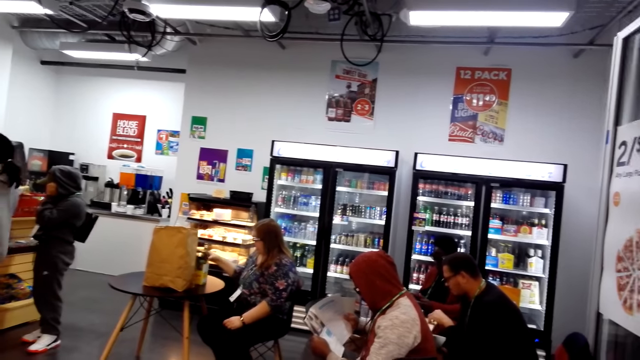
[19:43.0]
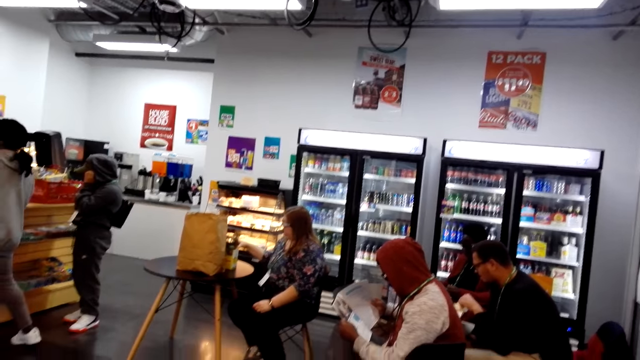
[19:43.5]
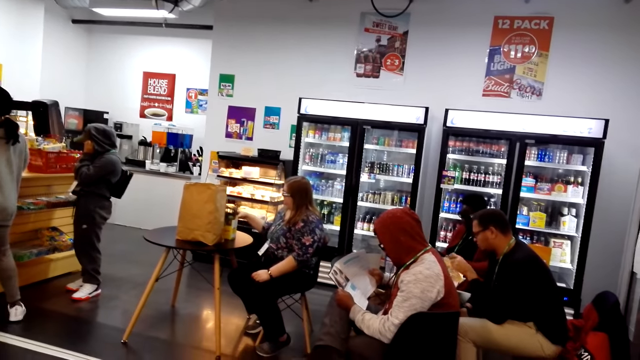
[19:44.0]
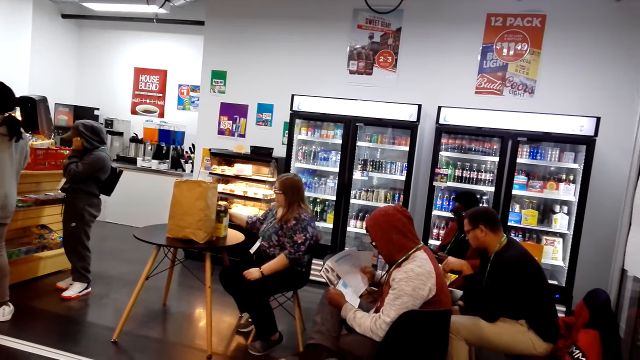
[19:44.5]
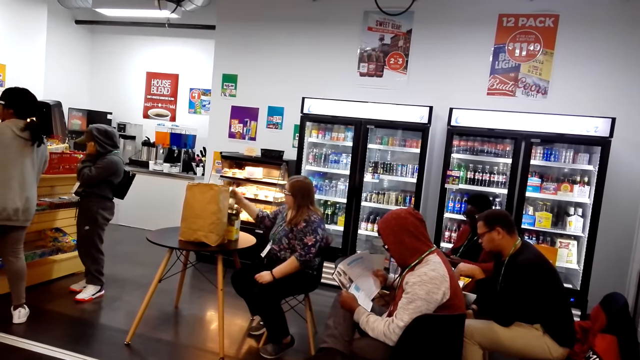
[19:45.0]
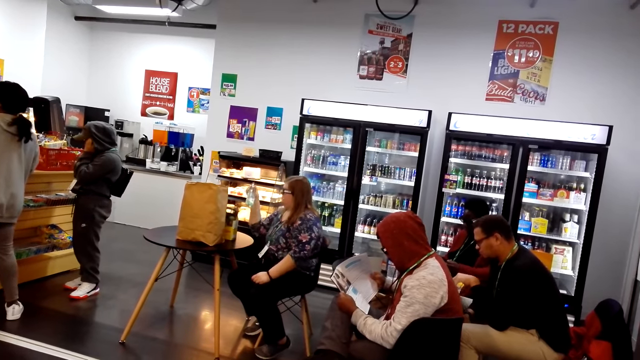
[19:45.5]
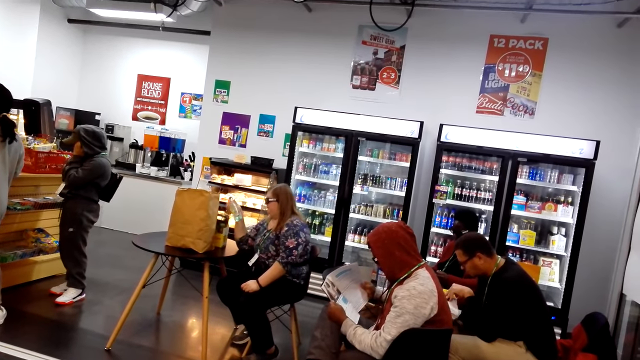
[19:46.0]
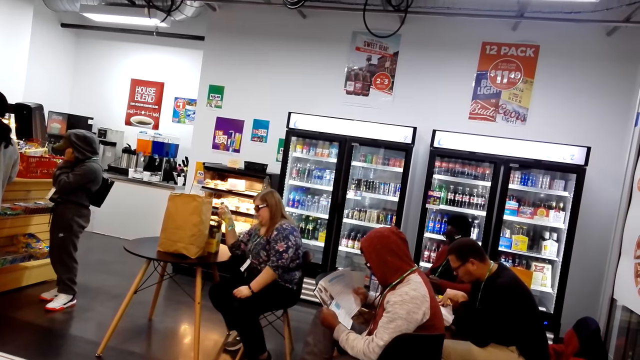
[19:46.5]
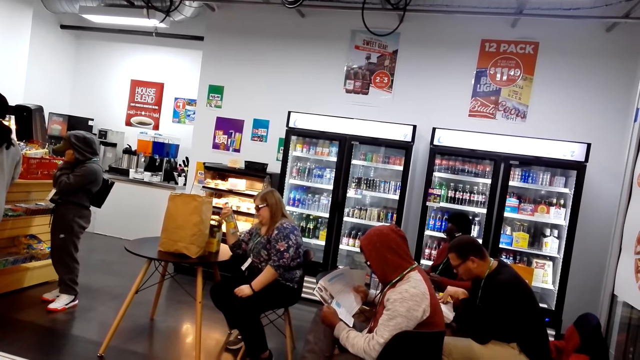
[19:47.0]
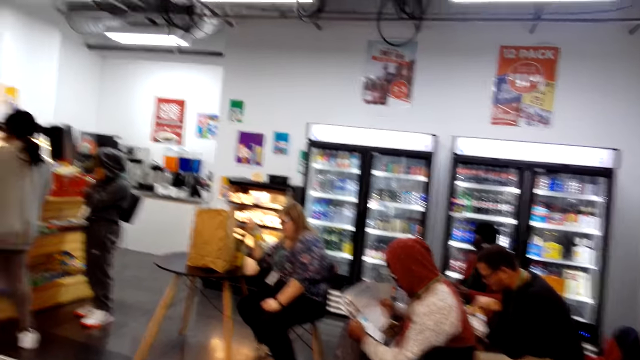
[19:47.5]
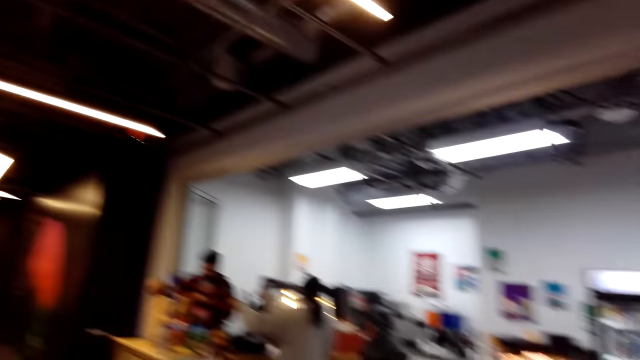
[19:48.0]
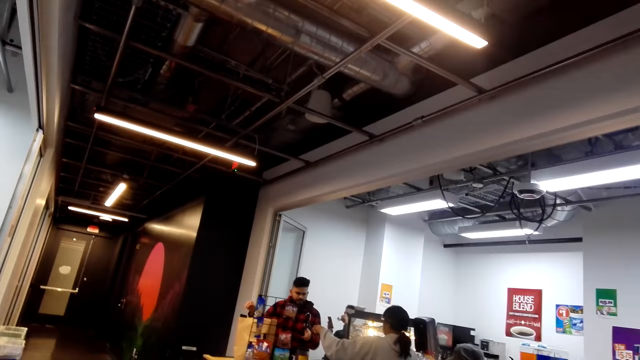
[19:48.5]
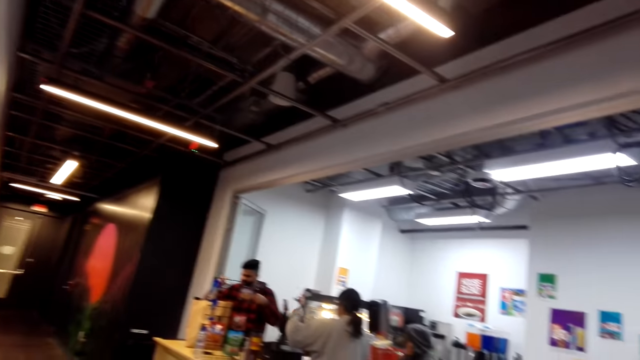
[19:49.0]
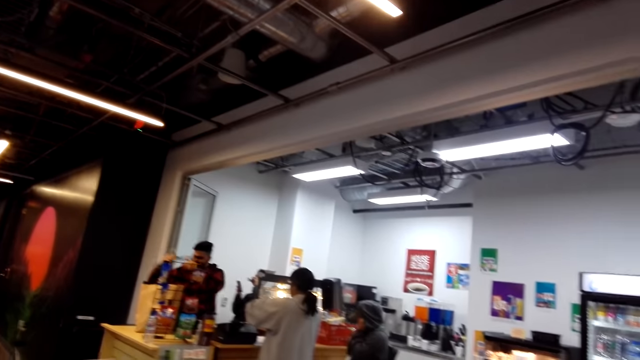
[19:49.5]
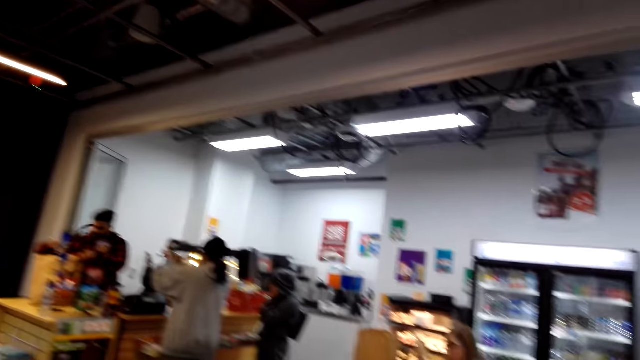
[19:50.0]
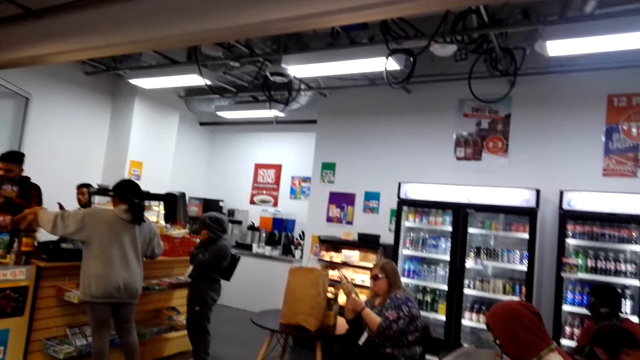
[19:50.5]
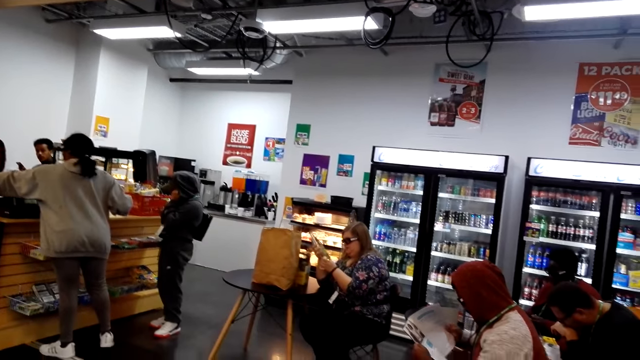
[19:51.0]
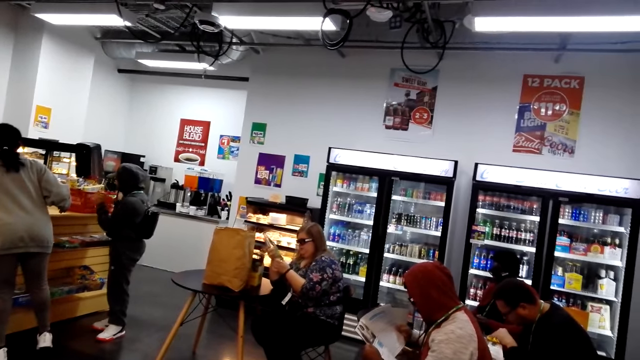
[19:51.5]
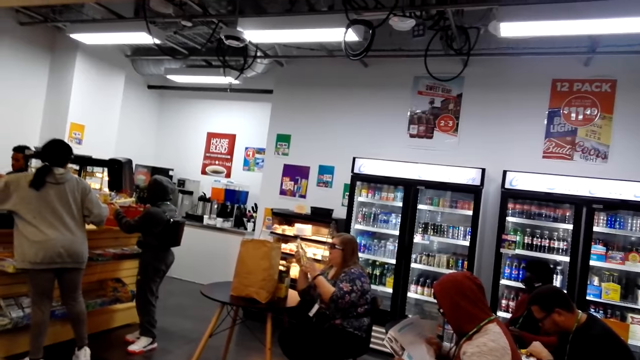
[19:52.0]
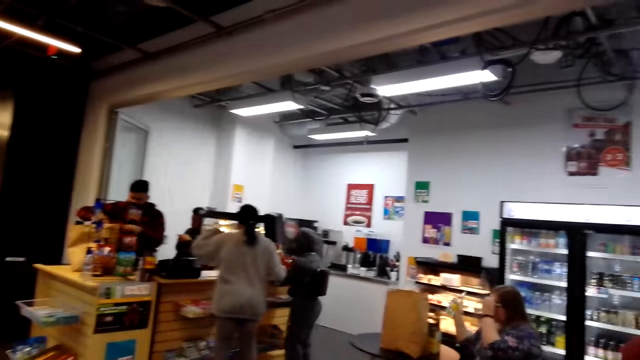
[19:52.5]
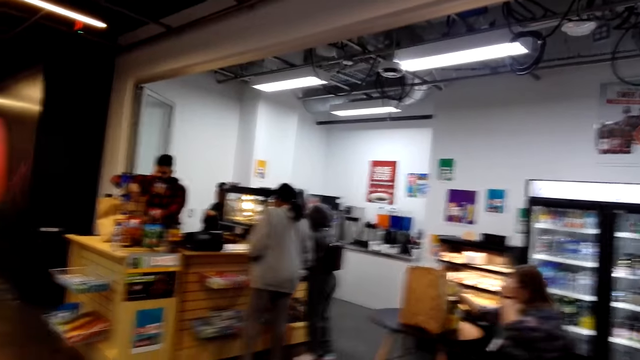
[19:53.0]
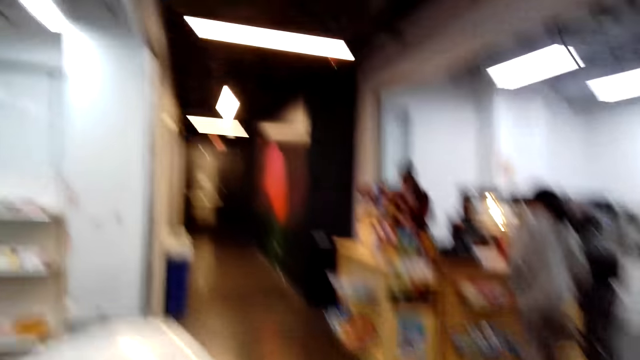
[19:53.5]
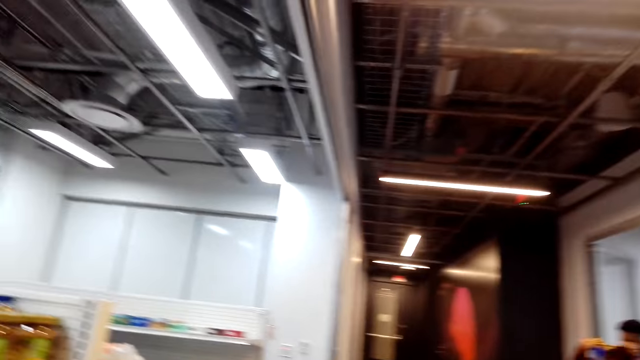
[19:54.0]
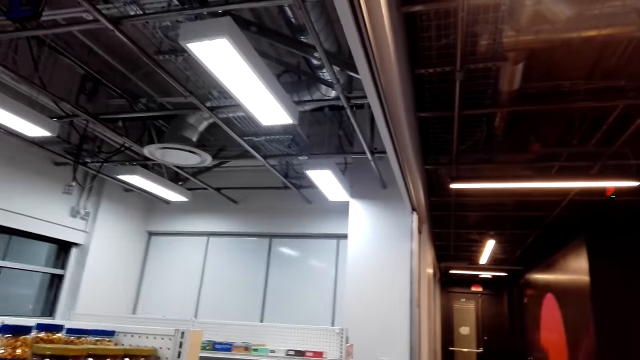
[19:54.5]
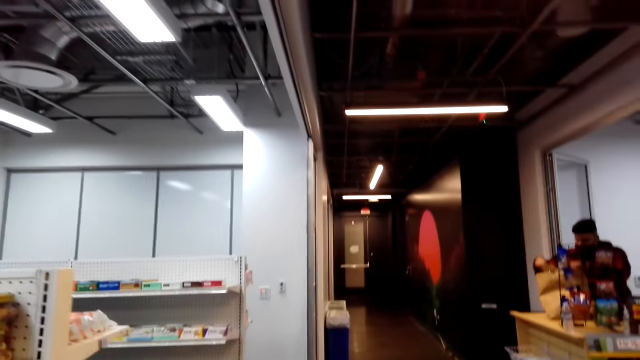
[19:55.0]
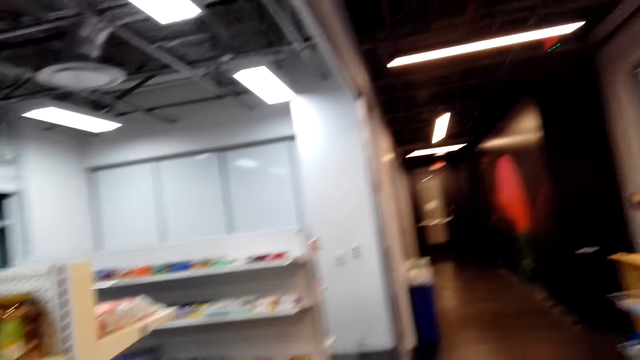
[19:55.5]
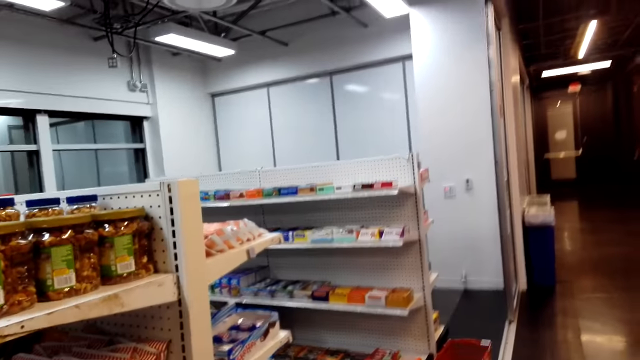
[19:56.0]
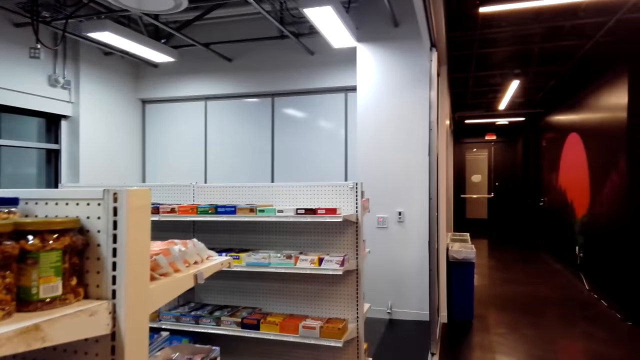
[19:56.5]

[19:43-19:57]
A lady picks up the bottle. The lady looks at the bottle. The camera wearer looks around and steps forward. A man picks up something, passes something to the right hand, and puts something in the envelope. Another lady puts something down. A third lady moves the trolley. The camera wearer looks around.

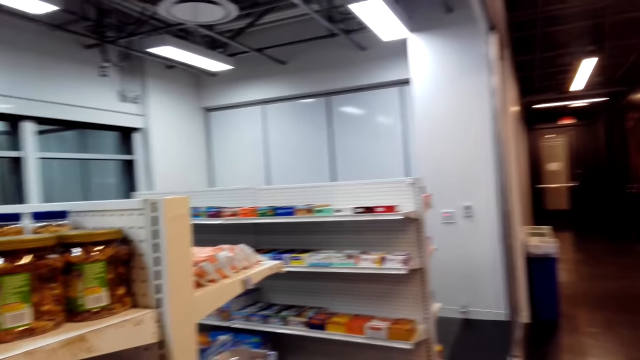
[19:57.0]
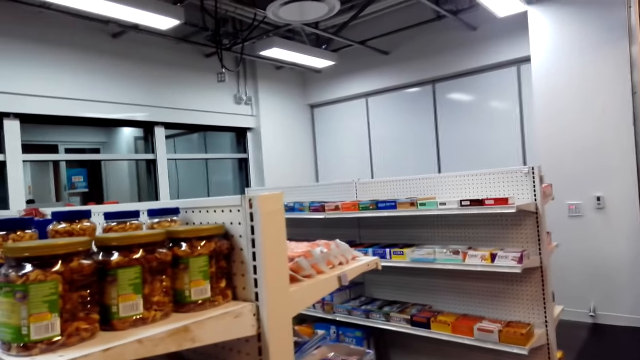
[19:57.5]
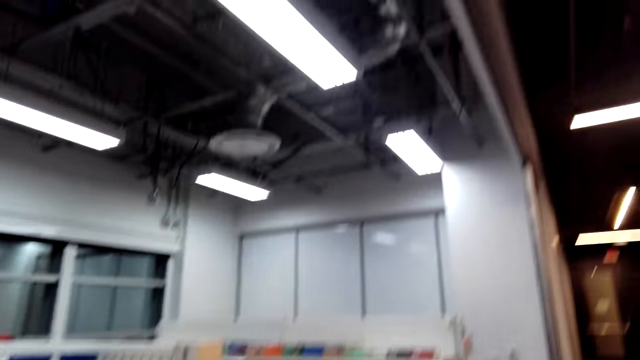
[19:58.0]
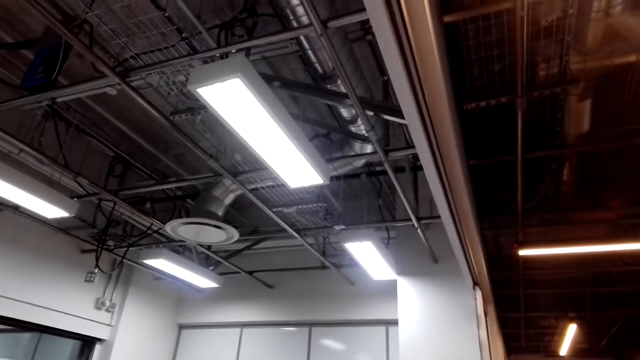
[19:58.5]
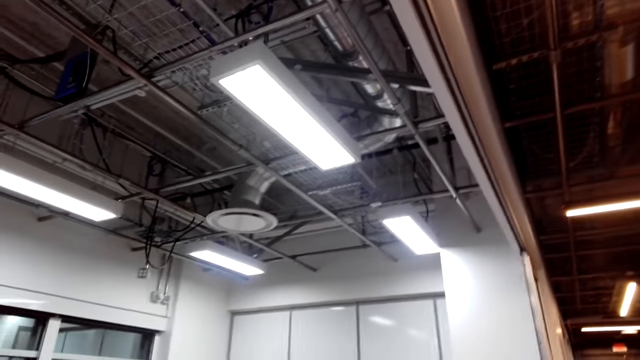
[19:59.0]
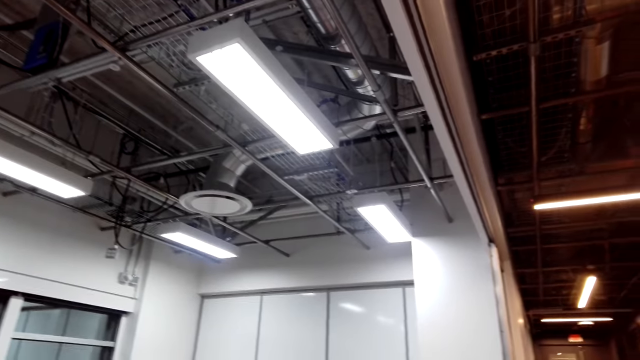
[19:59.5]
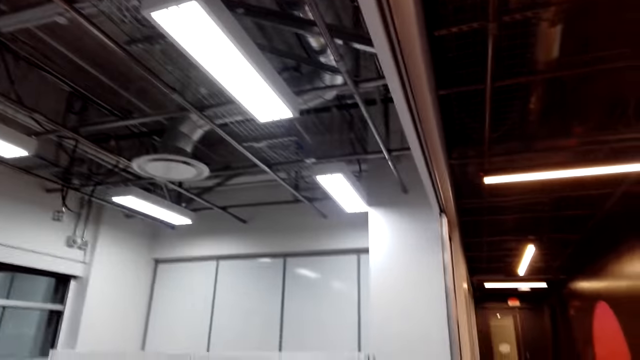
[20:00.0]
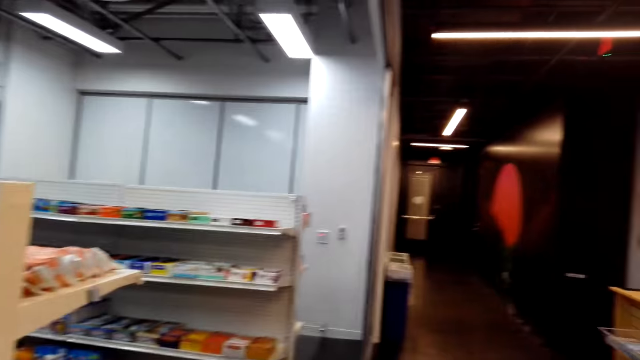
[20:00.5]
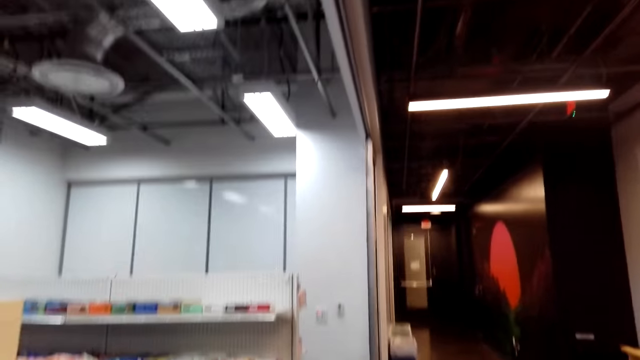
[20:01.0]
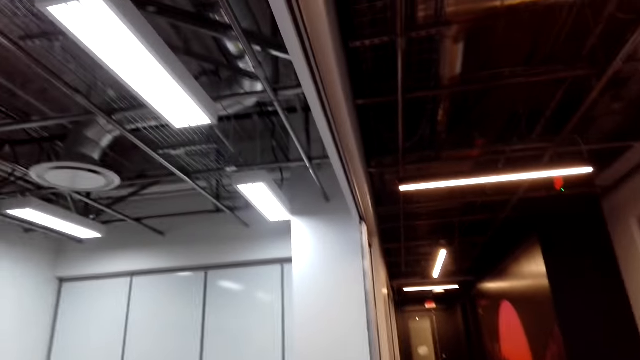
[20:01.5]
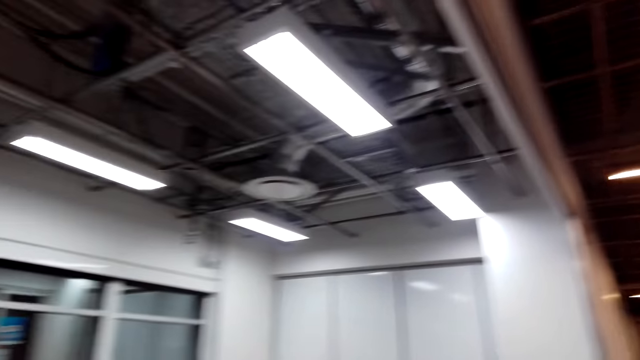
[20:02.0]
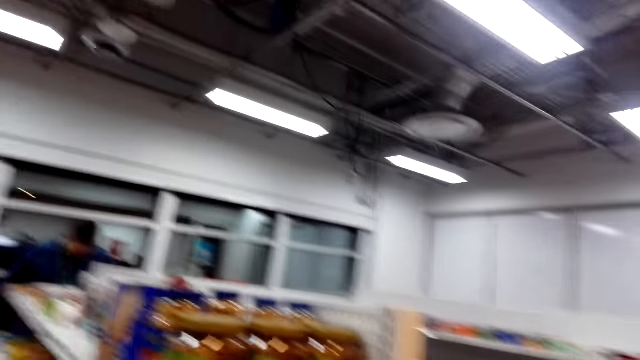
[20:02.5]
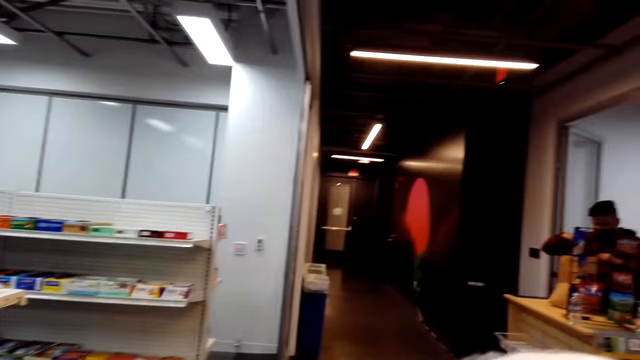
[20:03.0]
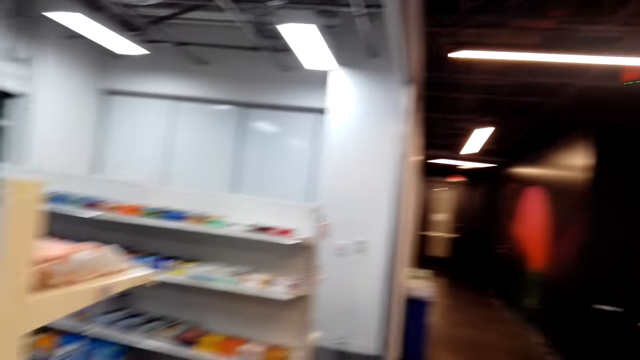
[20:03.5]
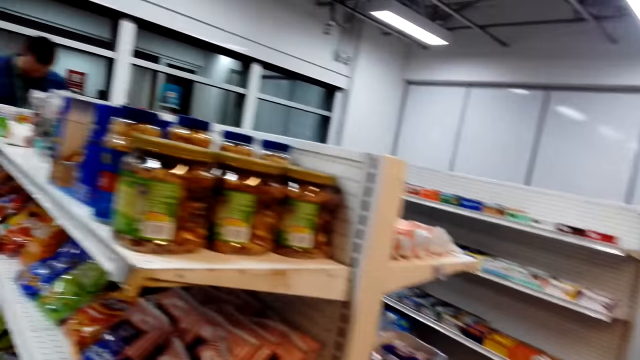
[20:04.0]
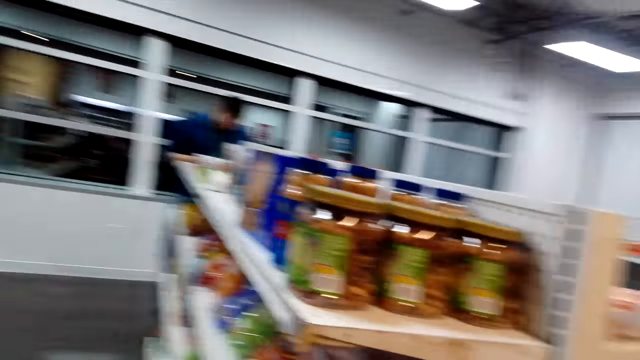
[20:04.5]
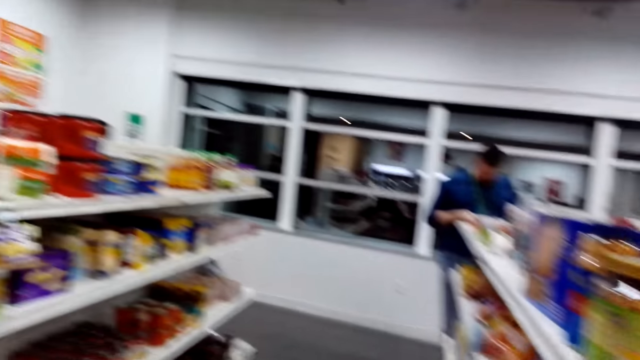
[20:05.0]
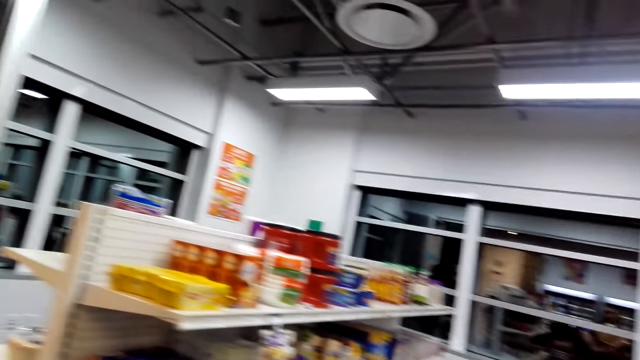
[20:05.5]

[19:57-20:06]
The camera wearer looks around. A man does something. The camera wearer looks around.
